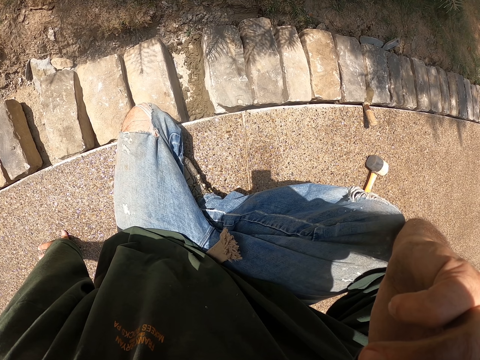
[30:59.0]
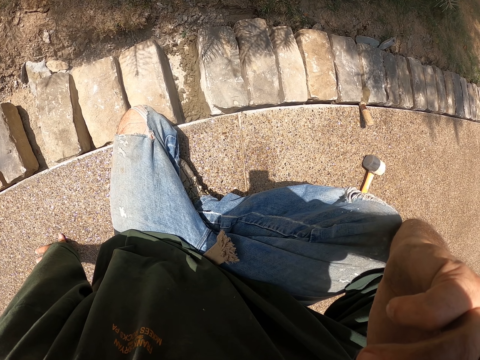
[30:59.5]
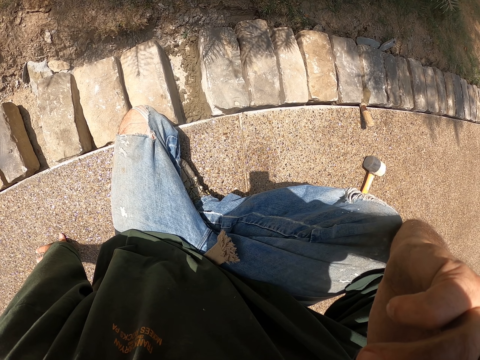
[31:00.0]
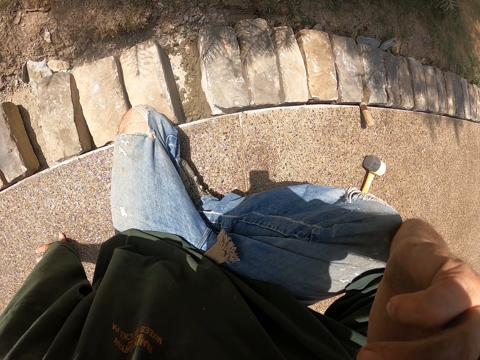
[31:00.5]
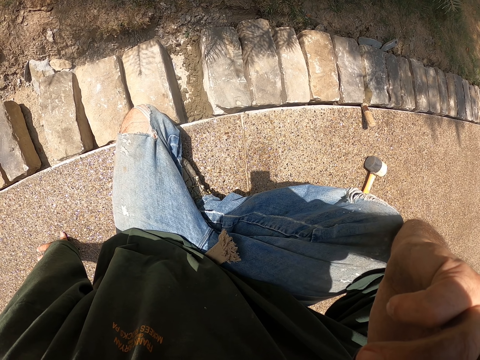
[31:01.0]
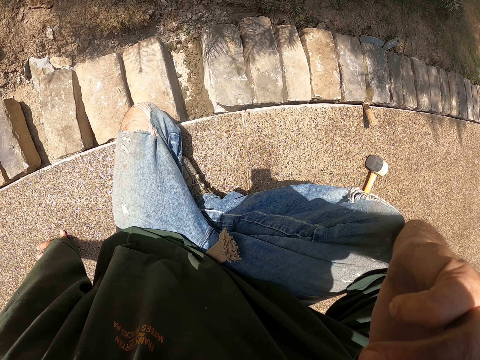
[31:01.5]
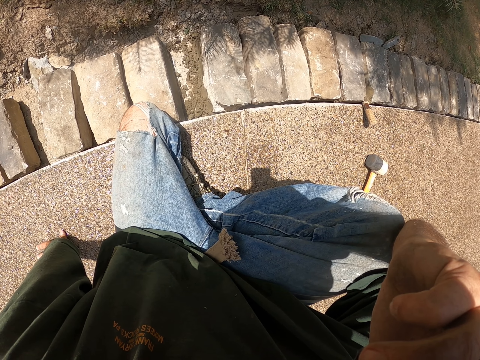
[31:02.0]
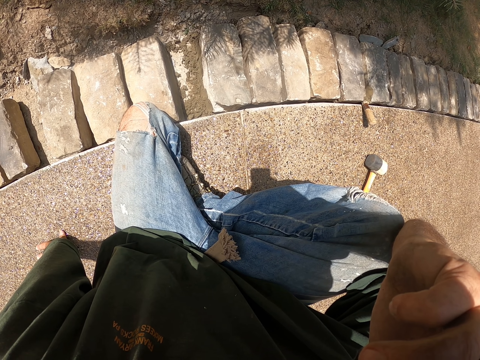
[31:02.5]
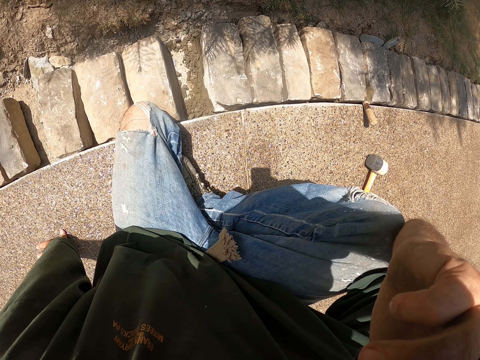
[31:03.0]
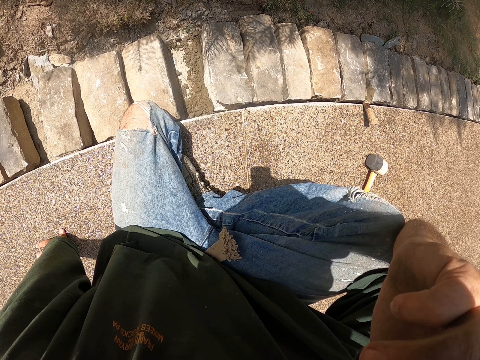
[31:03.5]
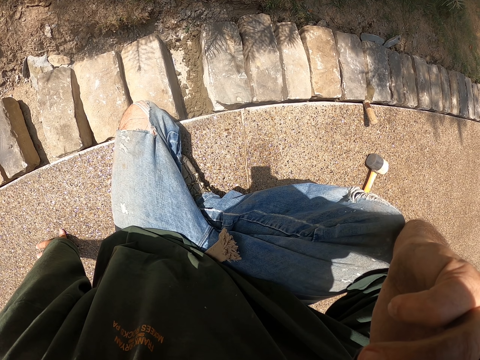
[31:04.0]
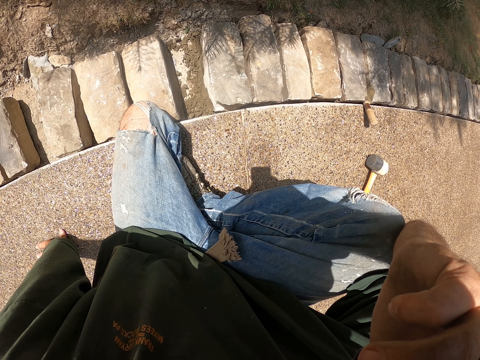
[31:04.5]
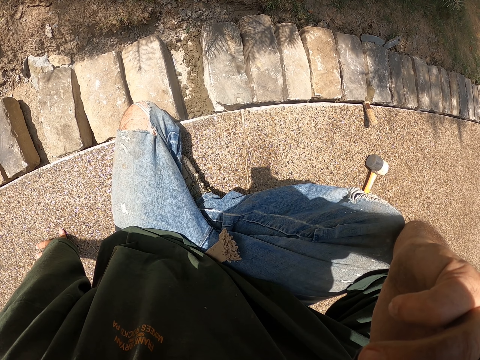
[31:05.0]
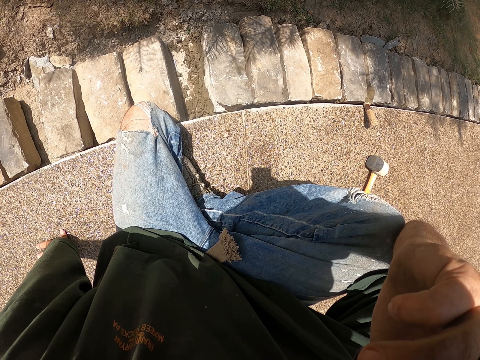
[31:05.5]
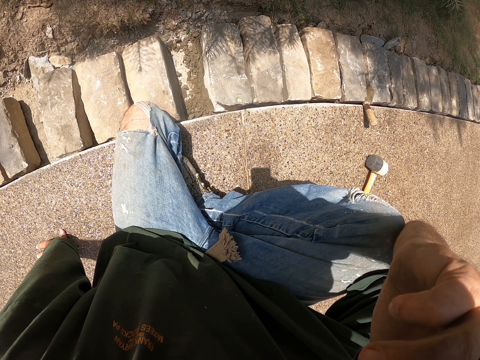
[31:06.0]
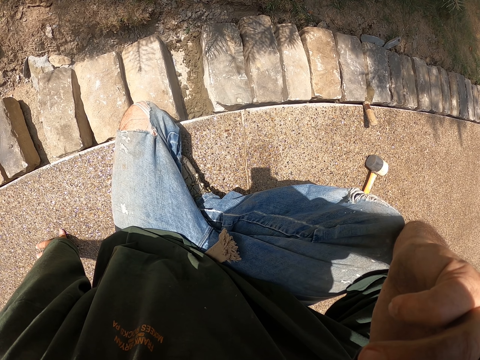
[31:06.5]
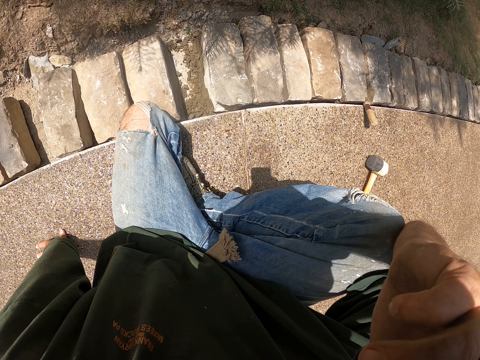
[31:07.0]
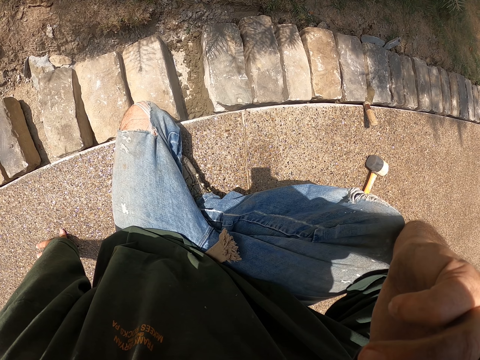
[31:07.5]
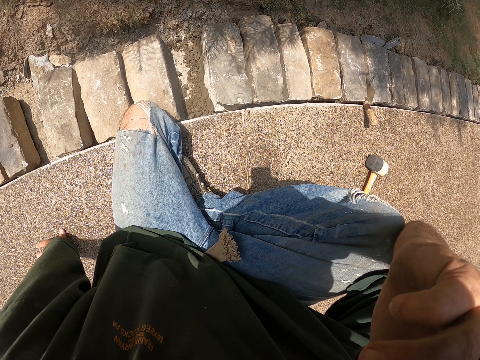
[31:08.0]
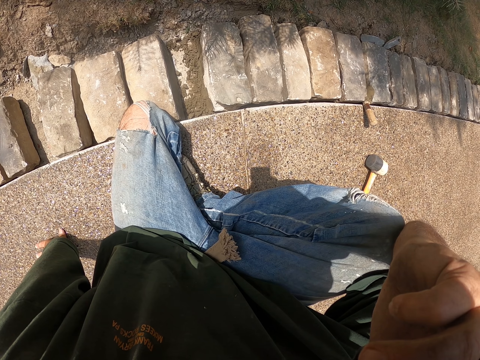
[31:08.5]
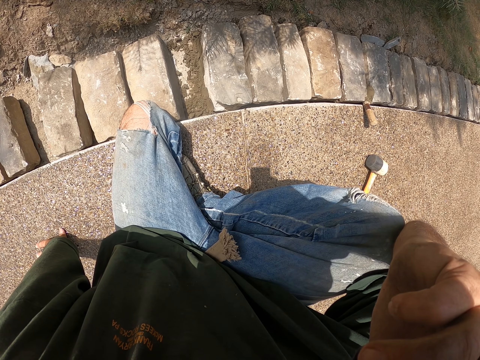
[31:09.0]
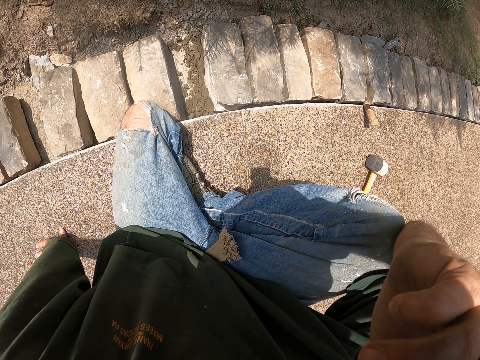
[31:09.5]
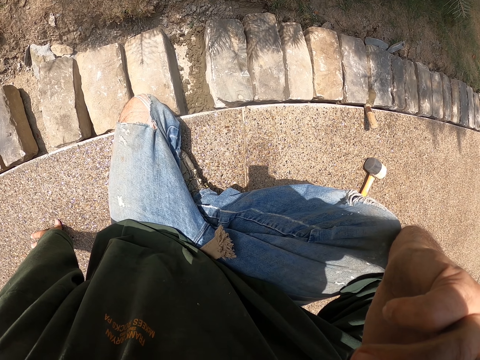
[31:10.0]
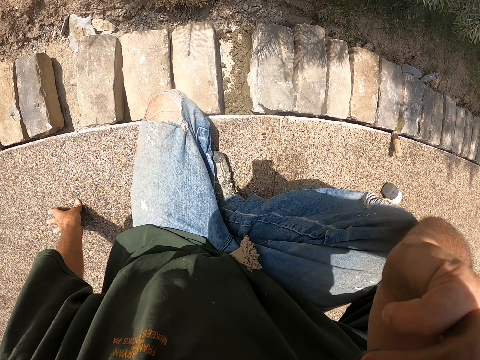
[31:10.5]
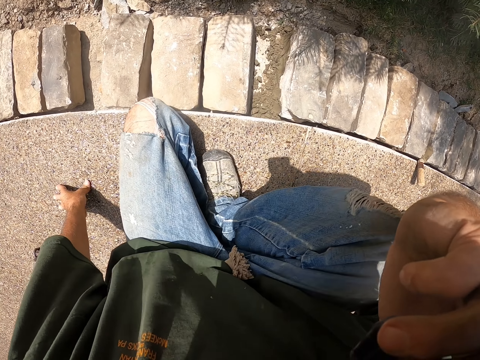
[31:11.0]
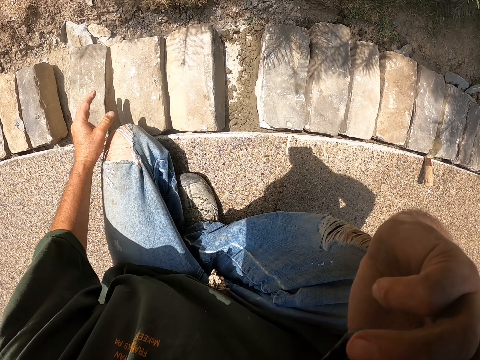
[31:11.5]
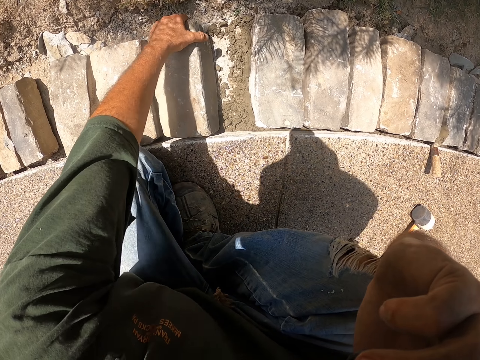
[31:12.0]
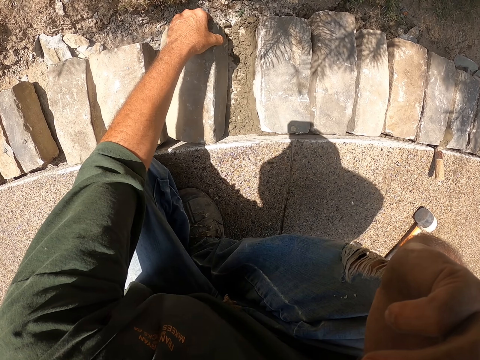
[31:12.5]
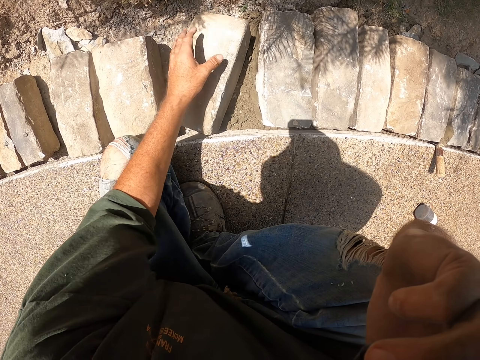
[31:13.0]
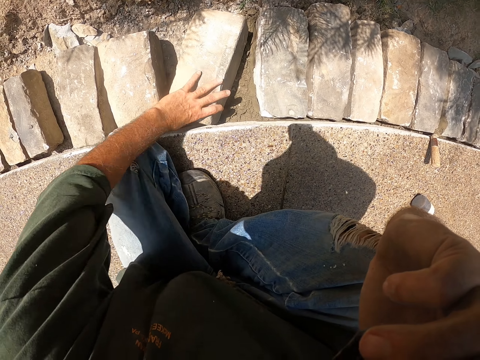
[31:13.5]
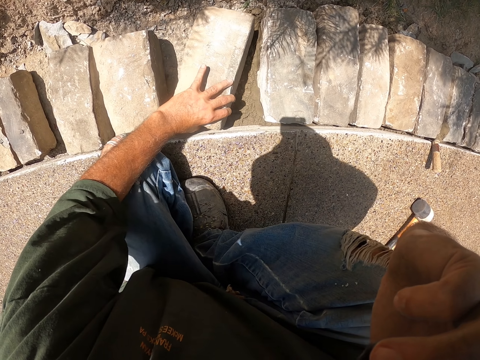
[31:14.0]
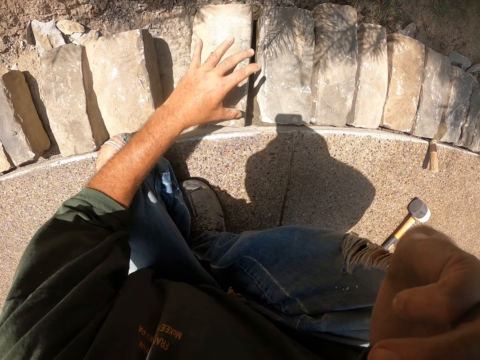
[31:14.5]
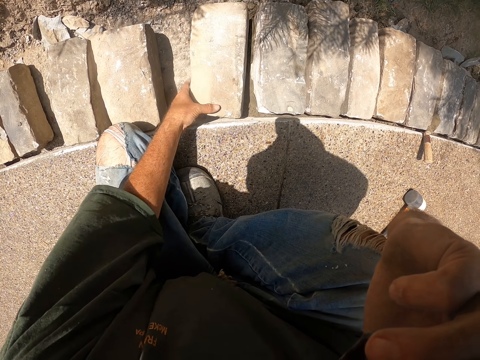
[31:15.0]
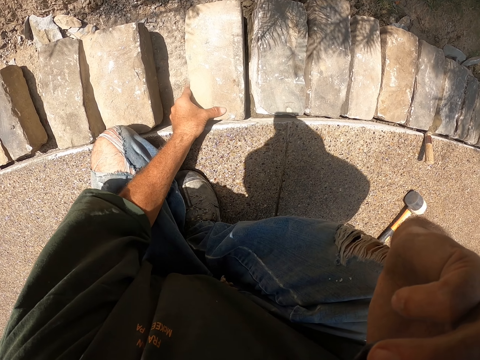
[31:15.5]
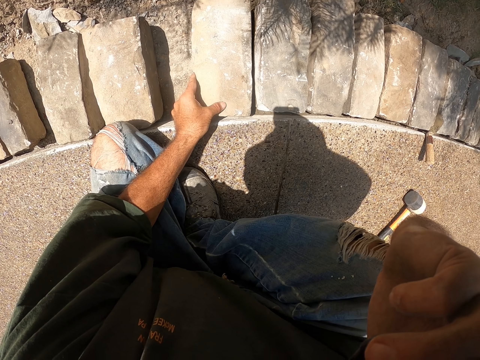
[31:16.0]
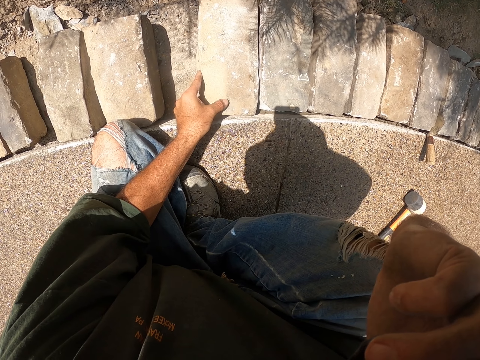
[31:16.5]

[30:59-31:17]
The camera wearer moves a brick. They hold the brick.

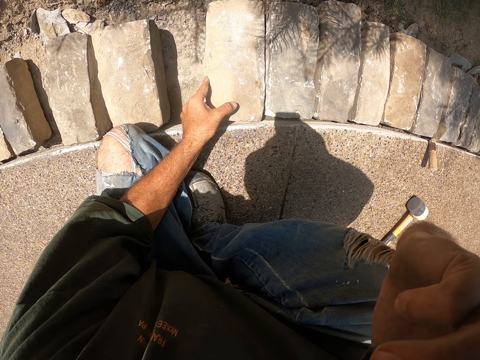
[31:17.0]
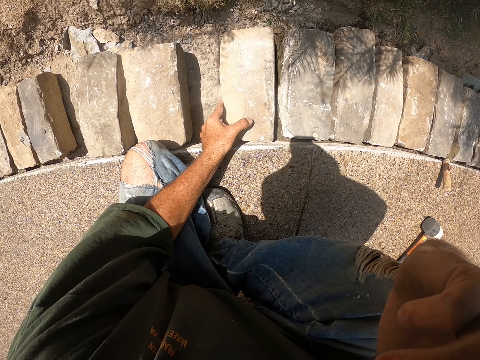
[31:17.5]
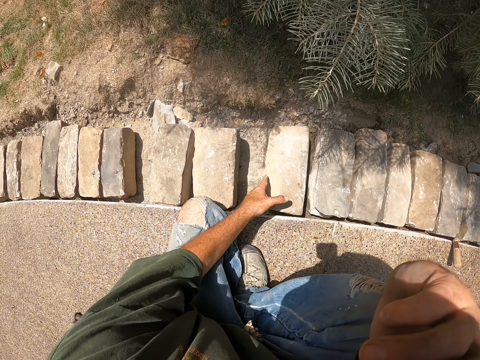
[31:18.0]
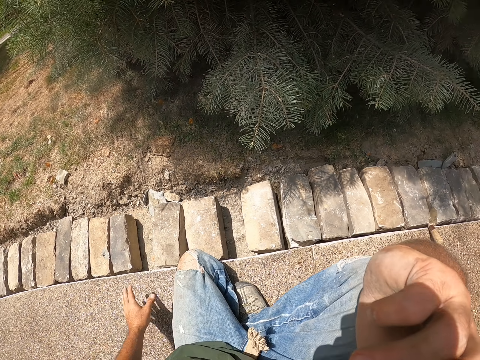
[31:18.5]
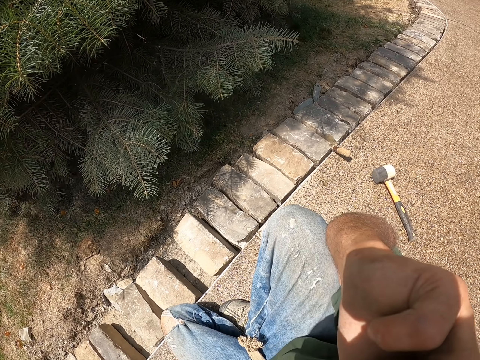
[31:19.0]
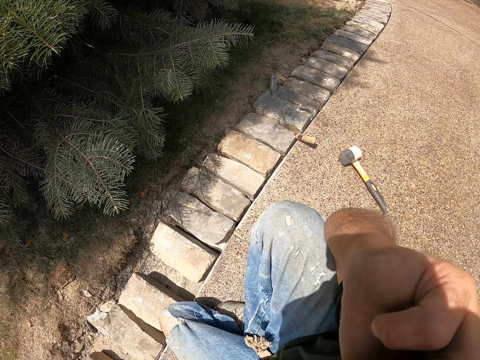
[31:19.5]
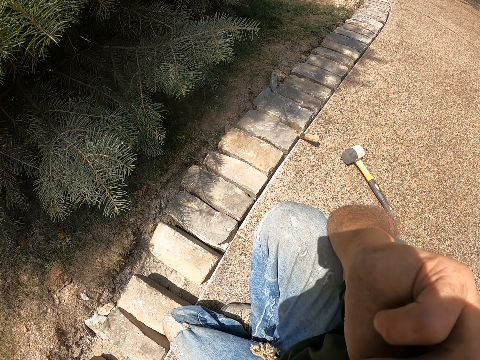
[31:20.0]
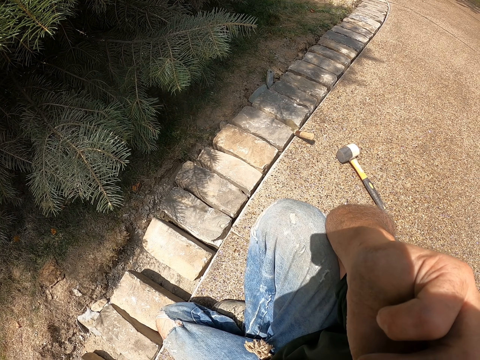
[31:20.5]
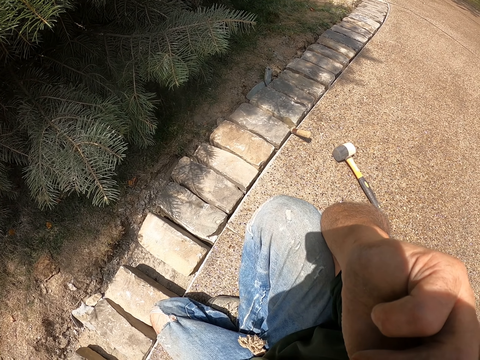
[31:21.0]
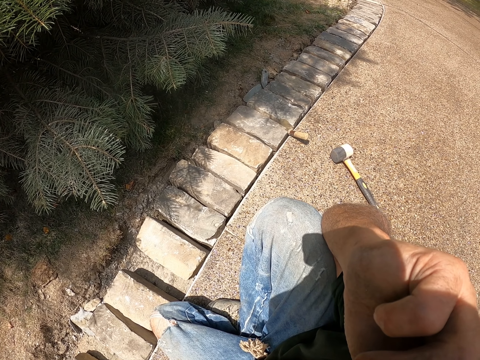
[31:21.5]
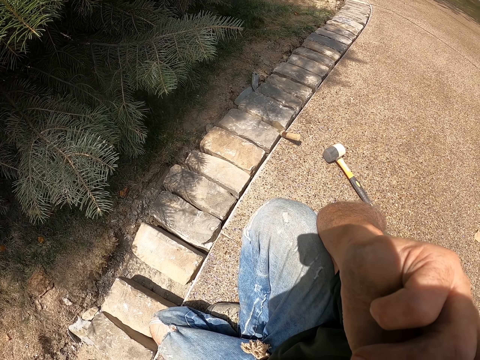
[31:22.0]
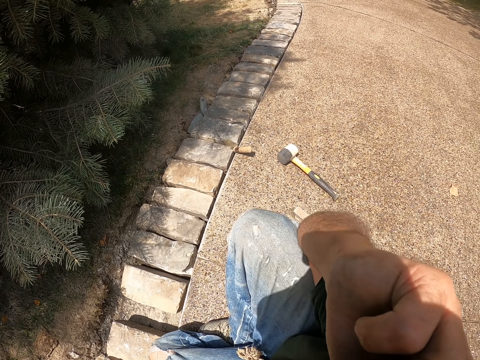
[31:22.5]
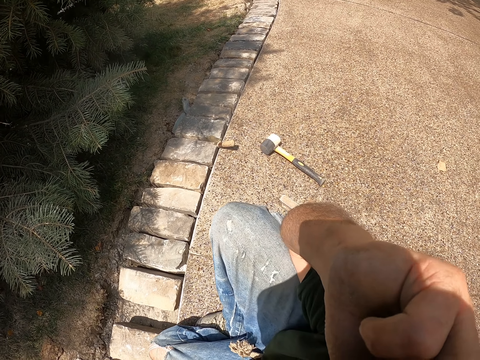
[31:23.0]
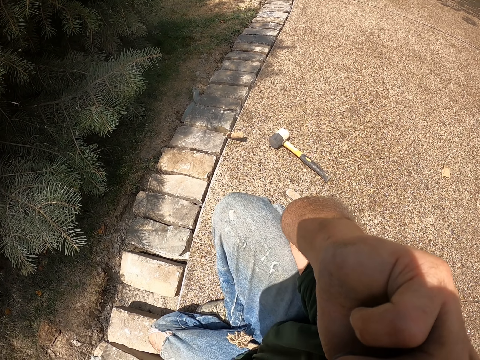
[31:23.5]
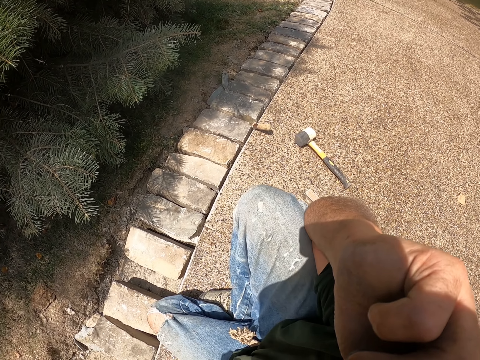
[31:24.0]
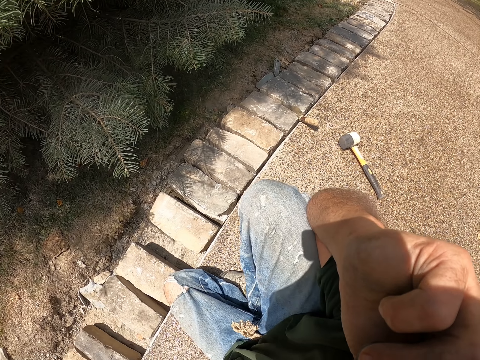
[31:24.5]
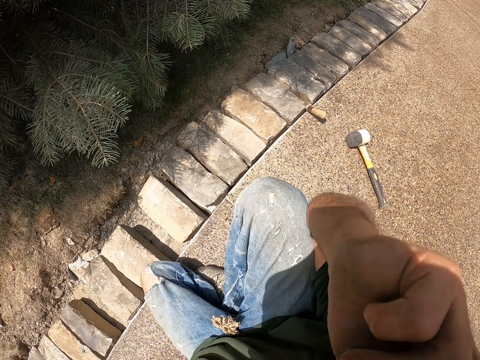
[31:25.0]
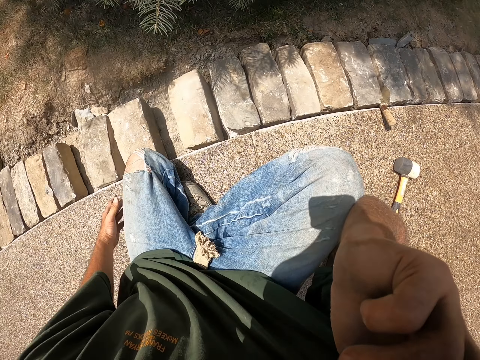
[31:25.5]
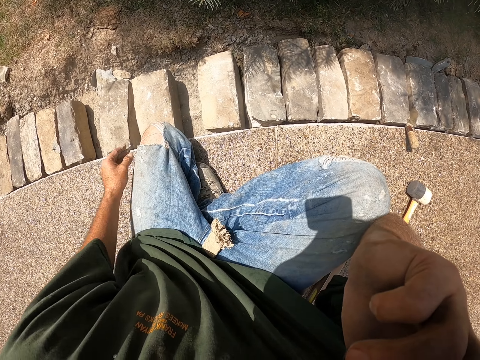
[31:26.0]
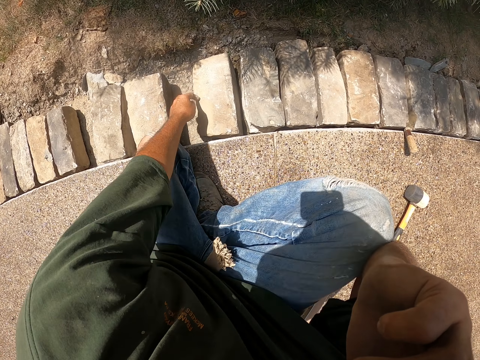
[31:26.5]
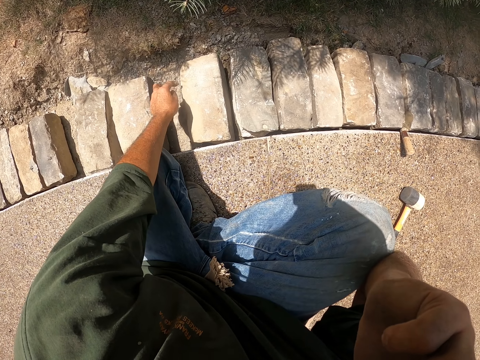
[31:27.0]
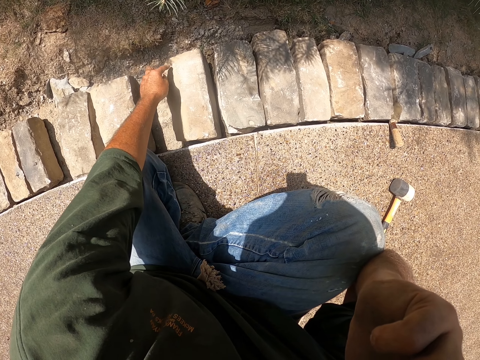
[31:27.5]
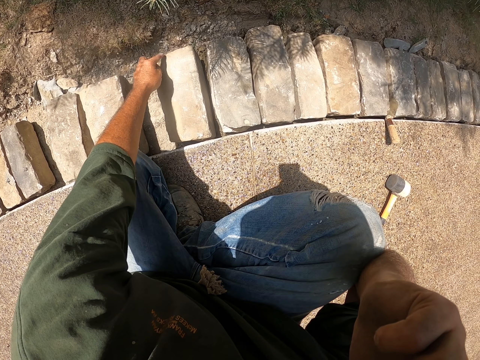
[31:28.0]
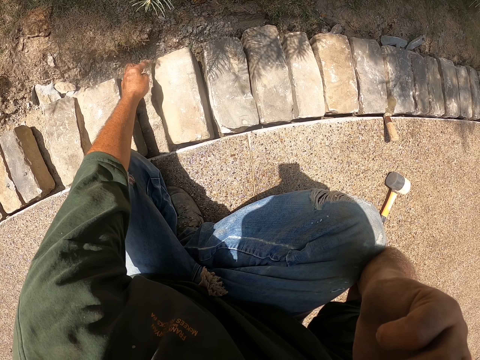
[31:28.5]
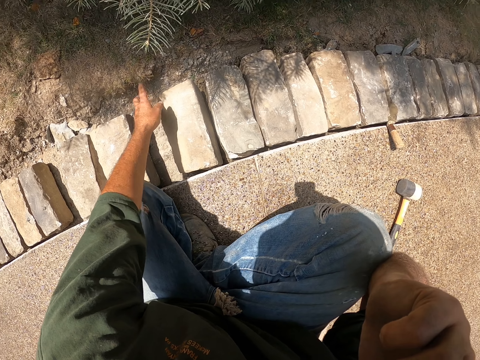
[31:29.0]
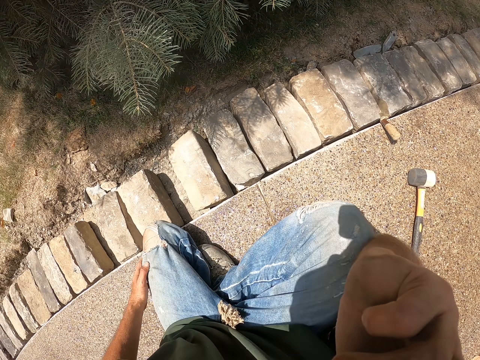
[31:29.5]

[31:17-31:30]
The camera wearer looks at the bricks. They look around. They touch the trouser, touch the brick. They wipe a surface.
